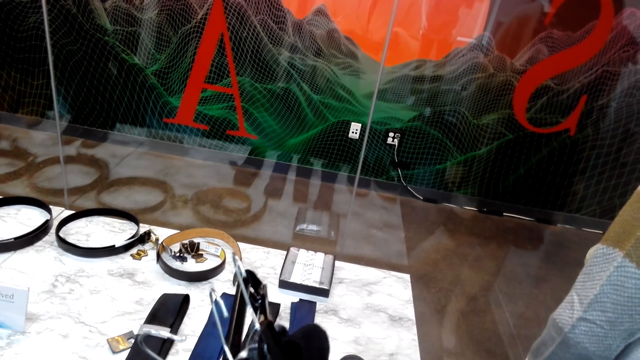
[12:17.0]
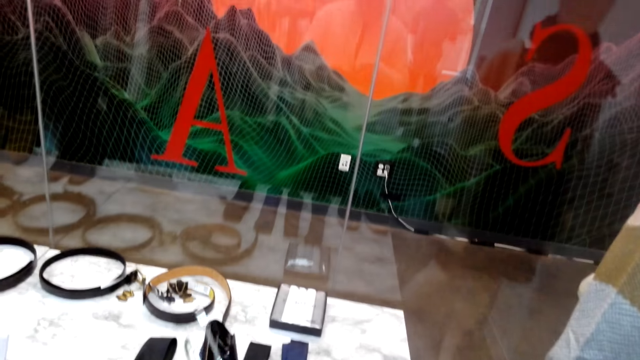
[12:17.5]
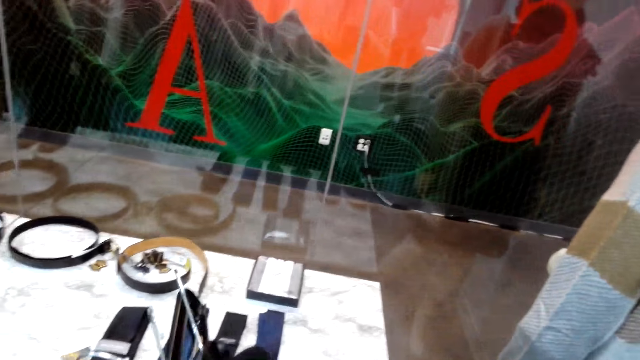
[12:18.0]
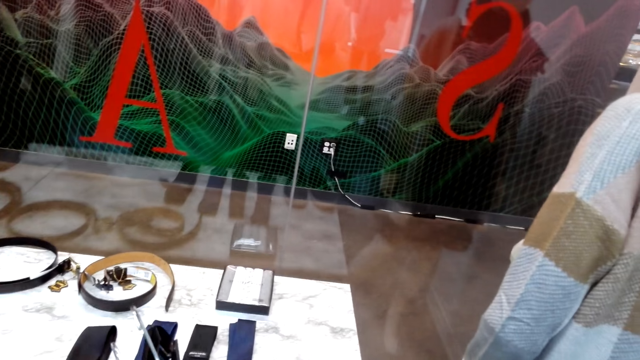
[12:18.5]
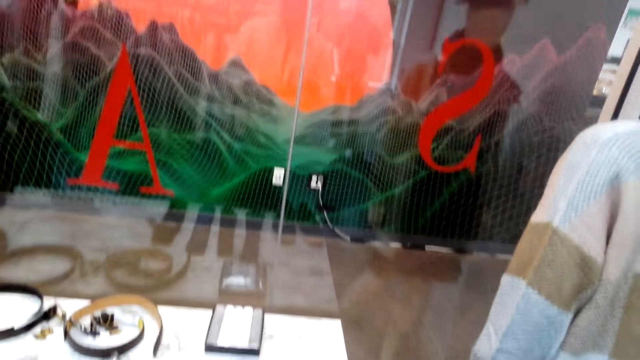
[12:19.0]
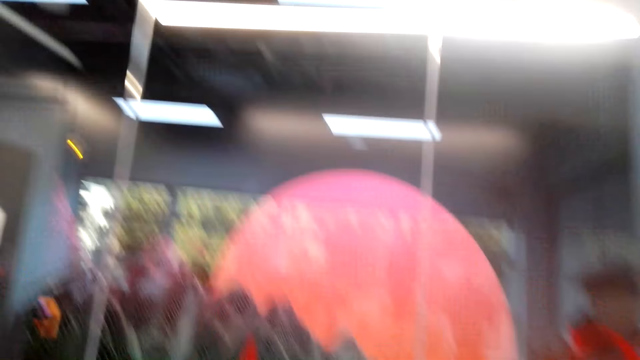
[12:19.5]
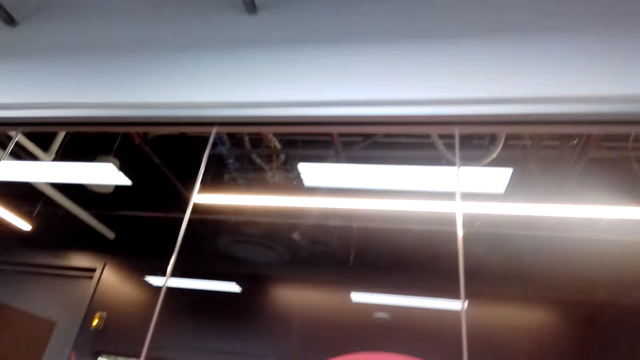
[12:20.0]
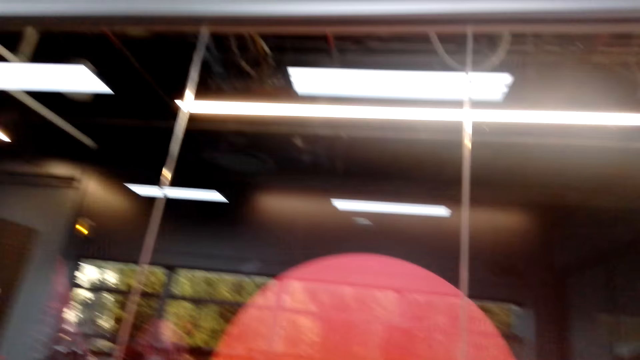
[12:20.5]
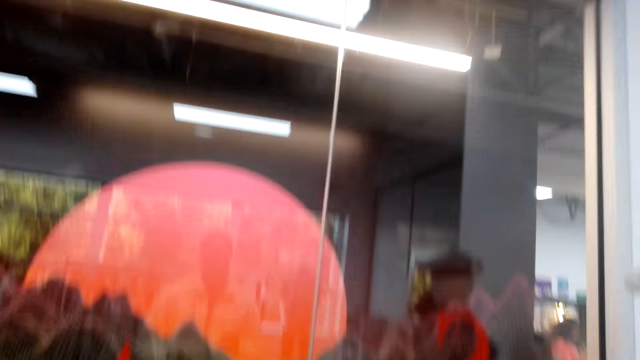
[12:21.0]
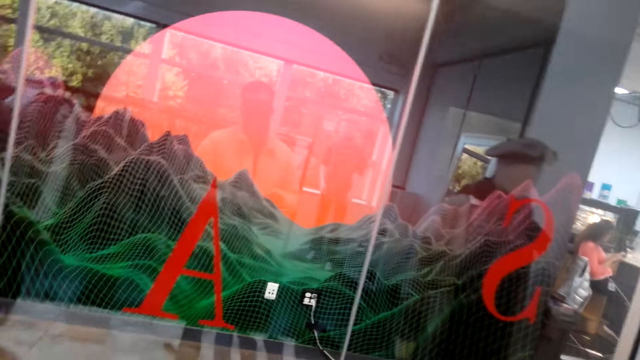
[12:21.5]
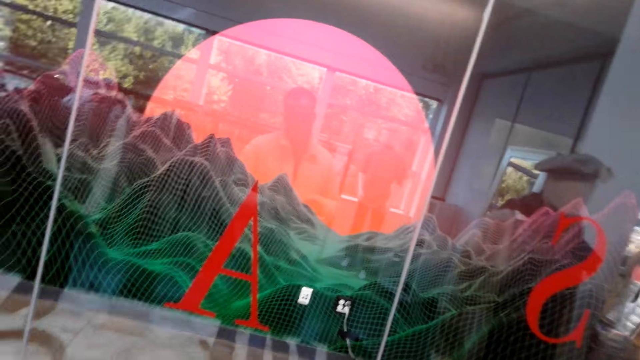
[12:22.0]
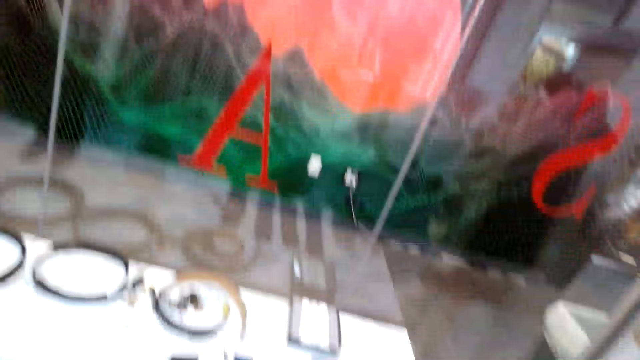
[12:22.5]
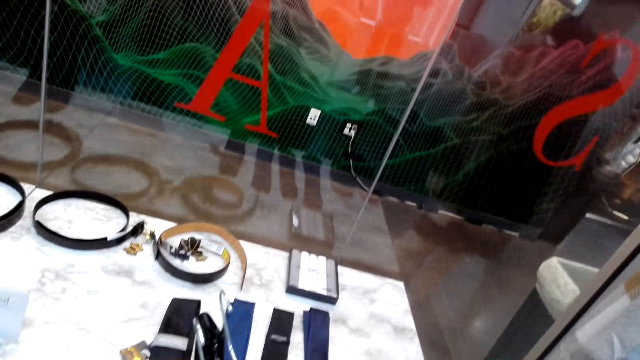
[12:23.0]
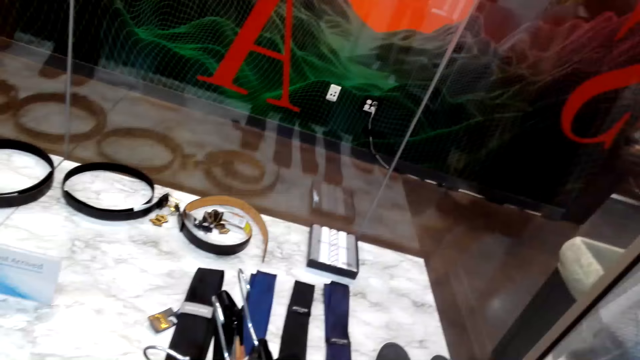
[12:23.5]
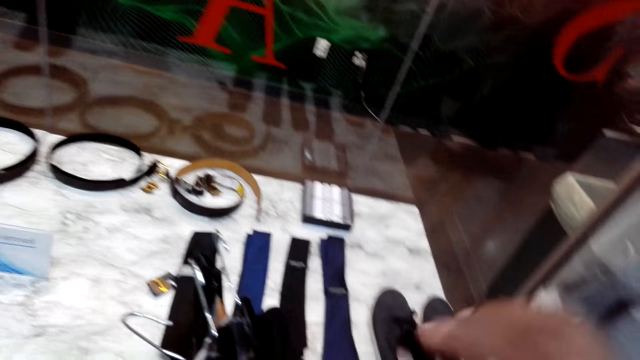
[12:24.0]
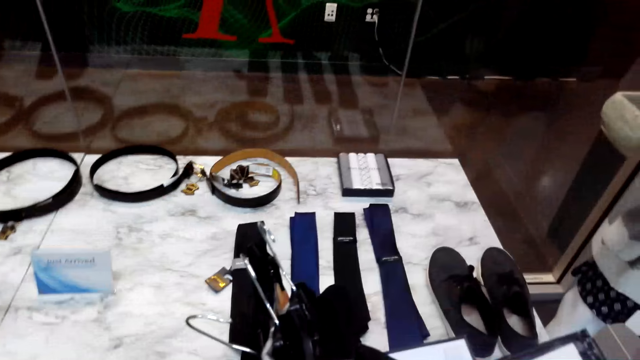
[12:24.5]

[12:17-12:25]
The camera wearer looks around.

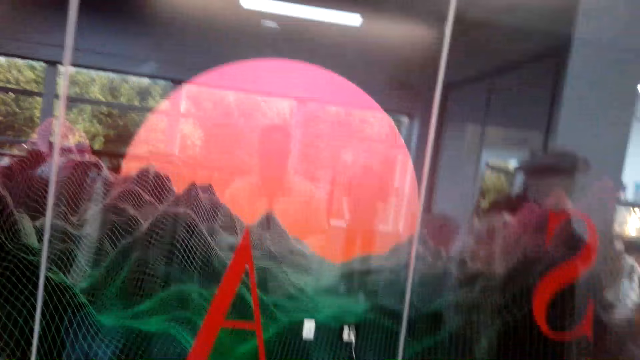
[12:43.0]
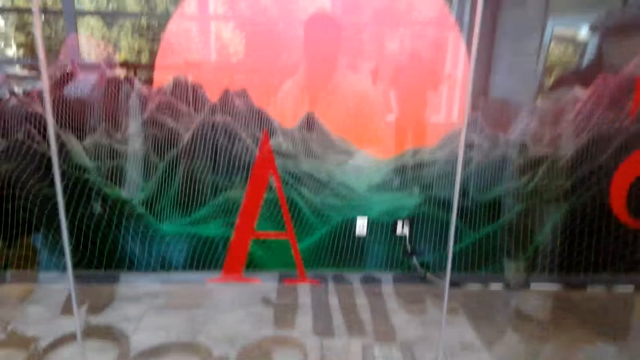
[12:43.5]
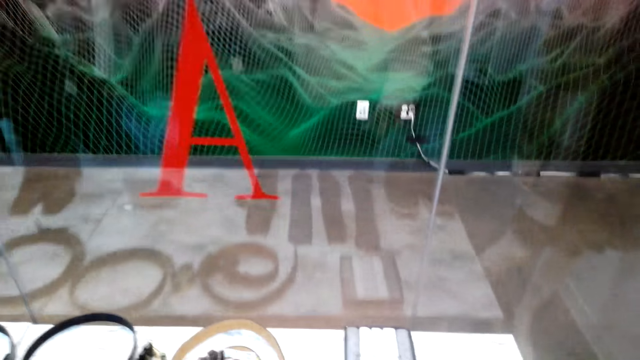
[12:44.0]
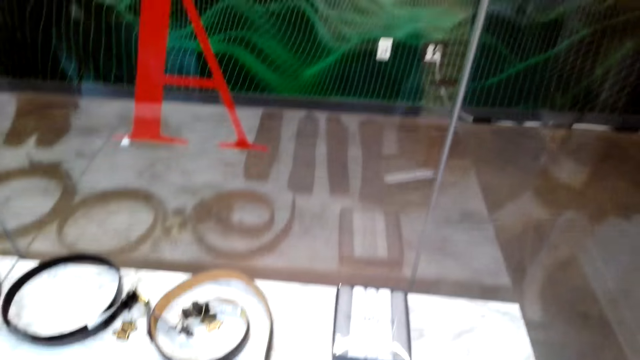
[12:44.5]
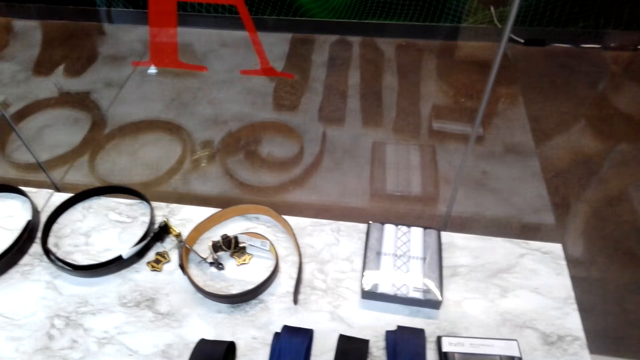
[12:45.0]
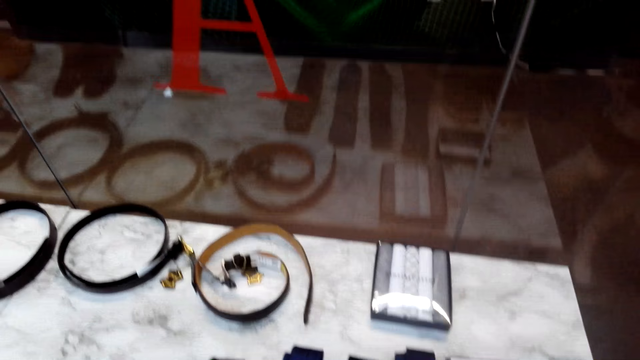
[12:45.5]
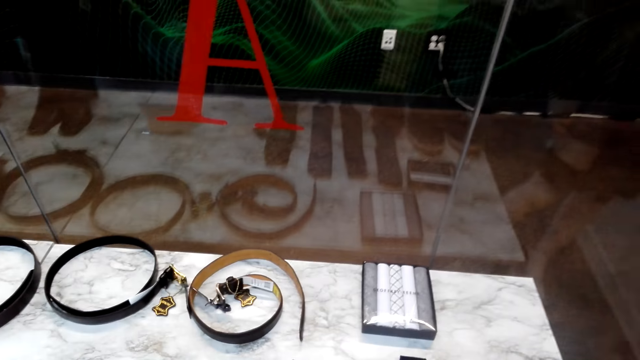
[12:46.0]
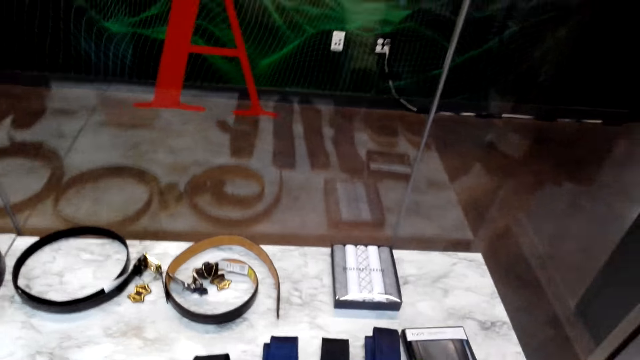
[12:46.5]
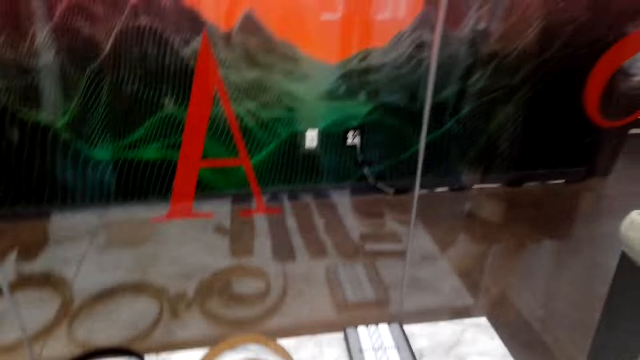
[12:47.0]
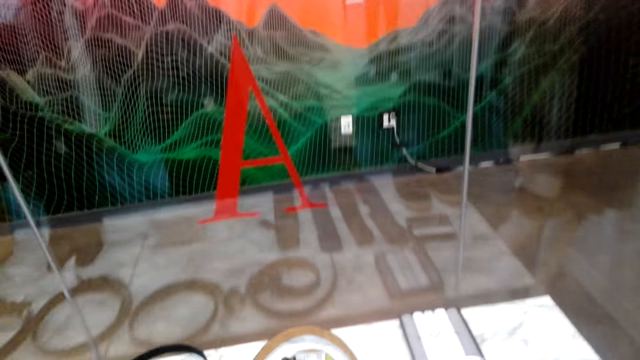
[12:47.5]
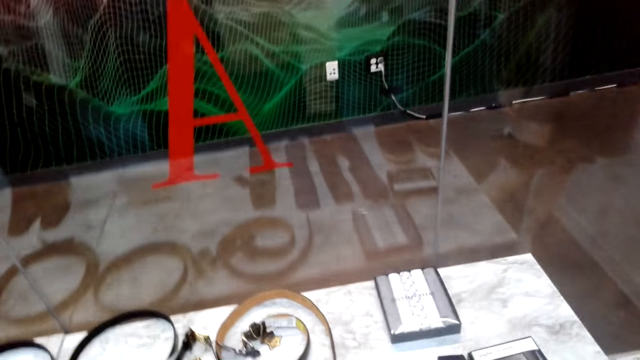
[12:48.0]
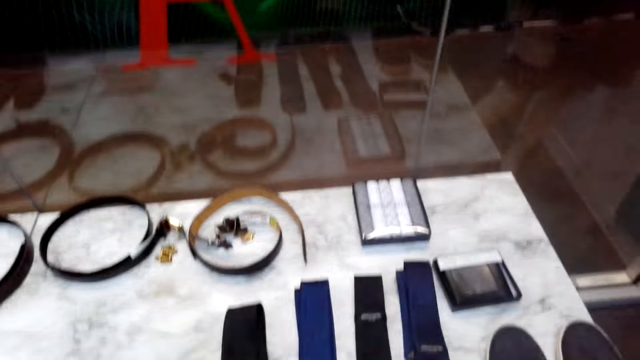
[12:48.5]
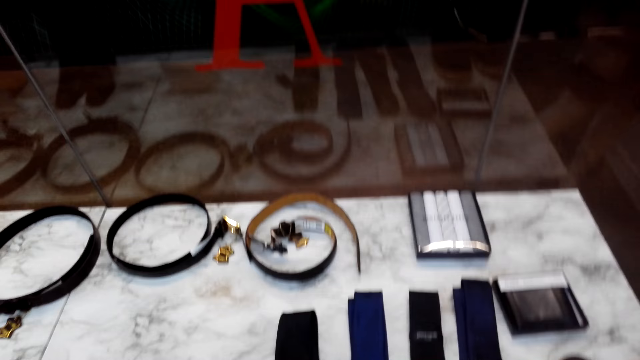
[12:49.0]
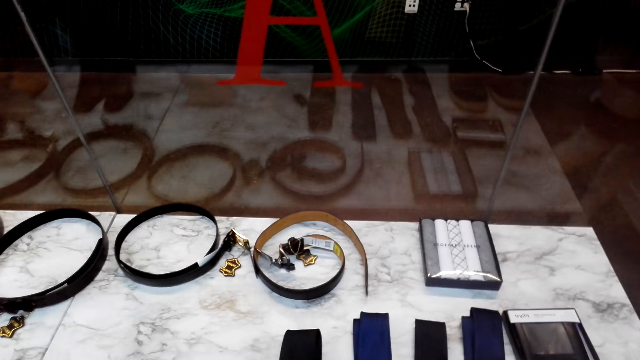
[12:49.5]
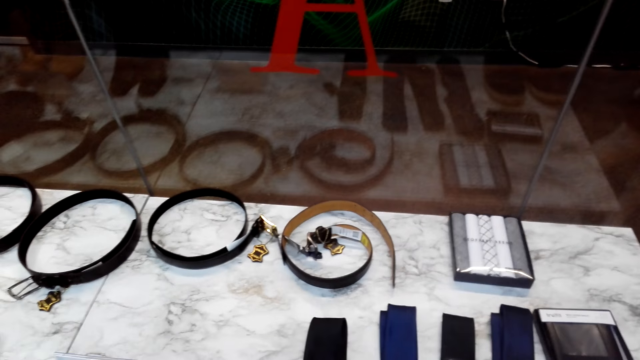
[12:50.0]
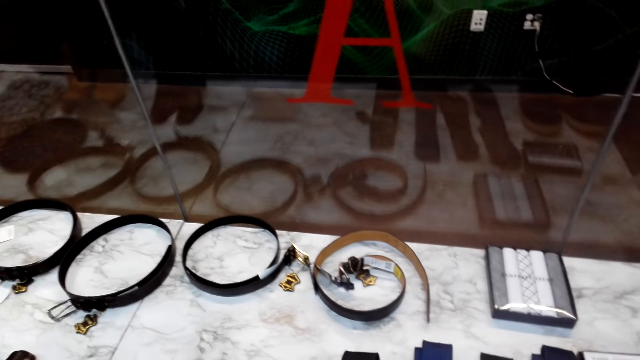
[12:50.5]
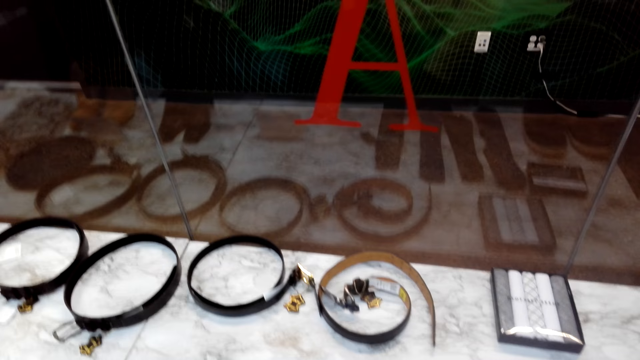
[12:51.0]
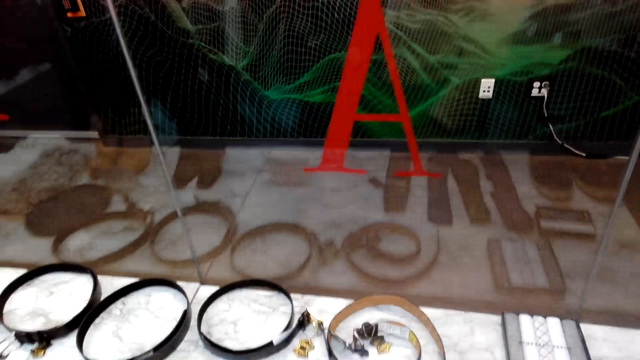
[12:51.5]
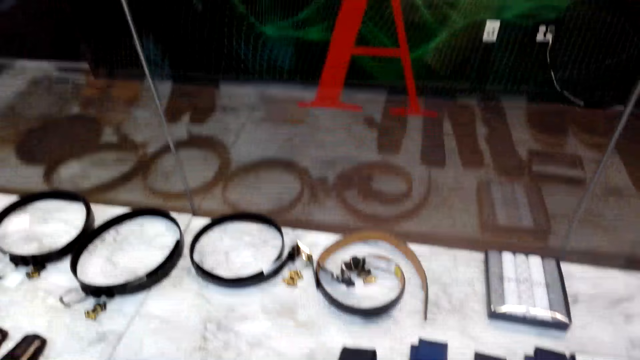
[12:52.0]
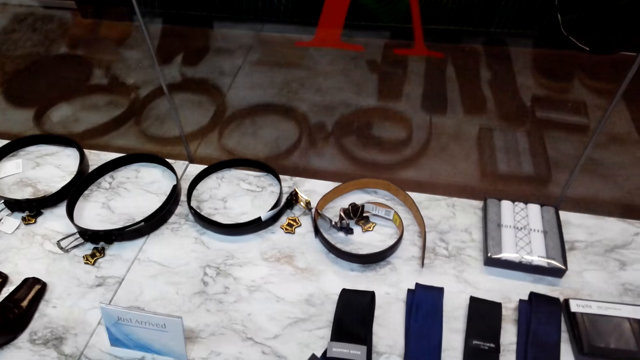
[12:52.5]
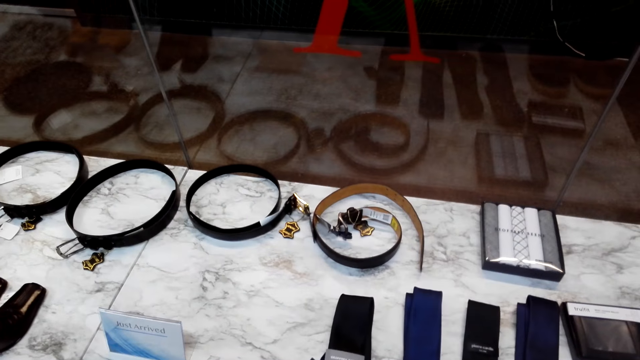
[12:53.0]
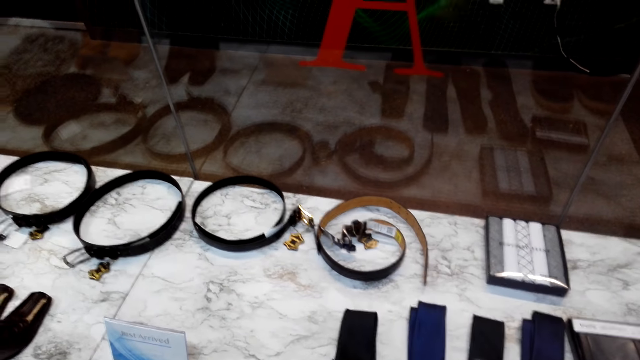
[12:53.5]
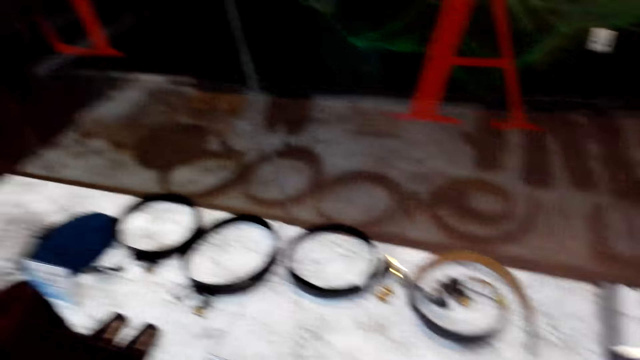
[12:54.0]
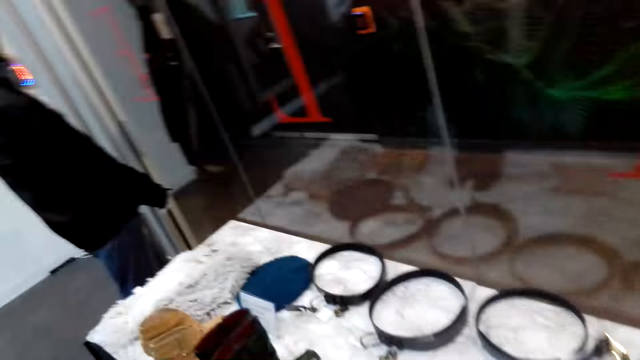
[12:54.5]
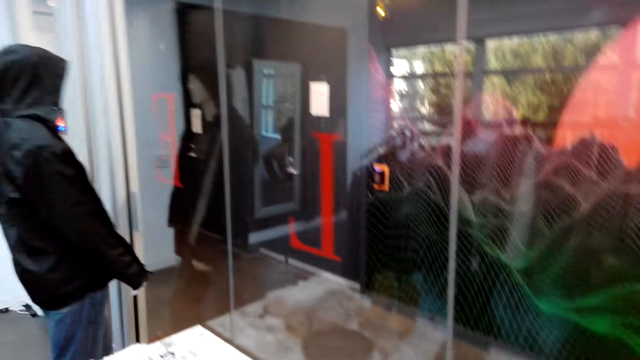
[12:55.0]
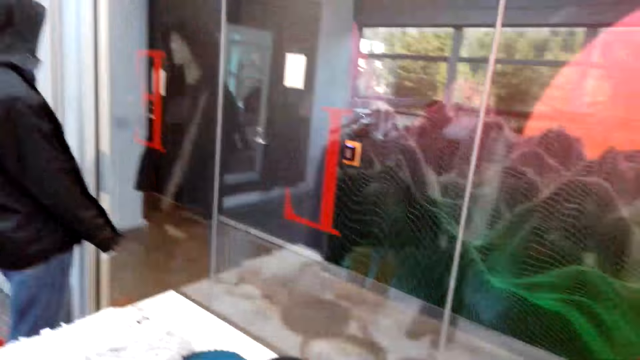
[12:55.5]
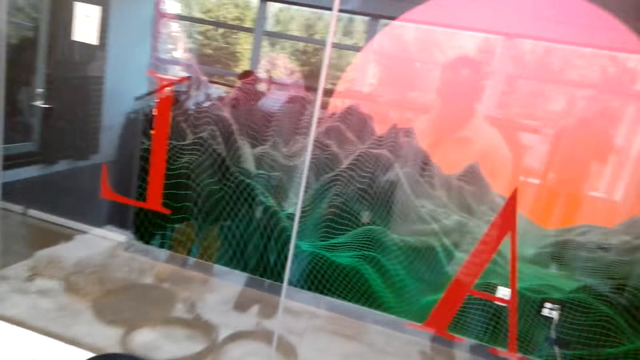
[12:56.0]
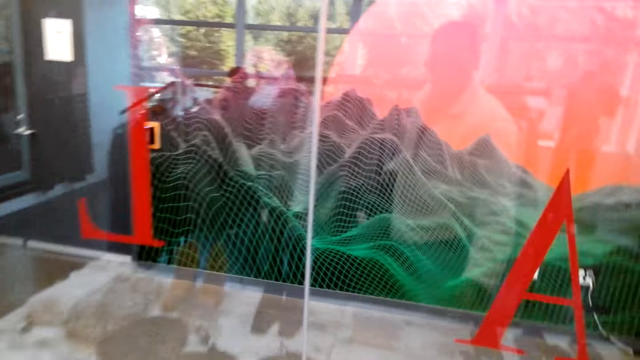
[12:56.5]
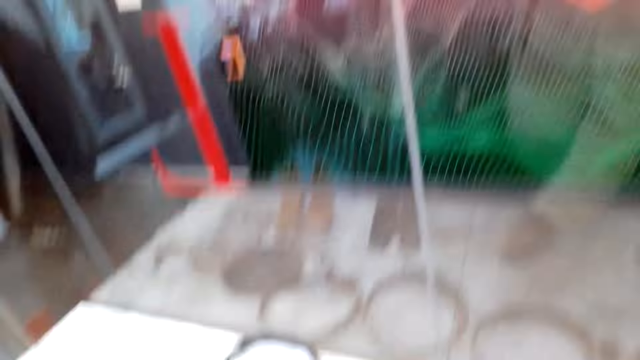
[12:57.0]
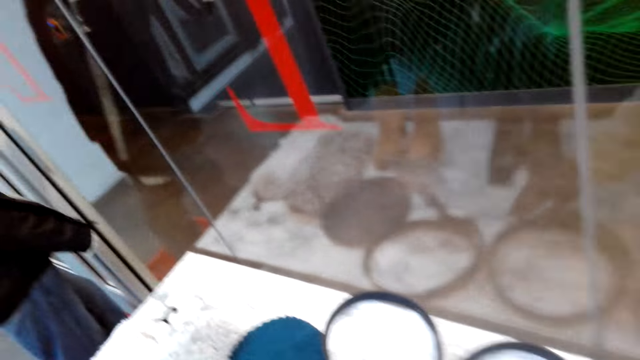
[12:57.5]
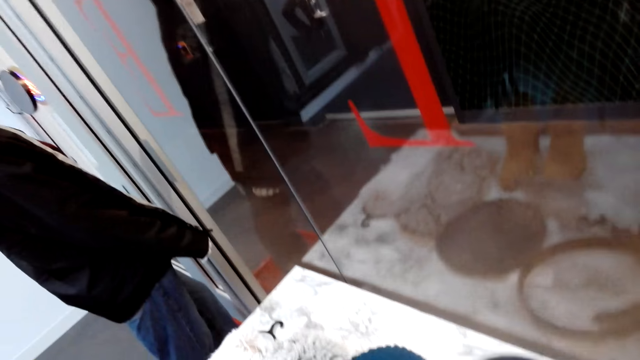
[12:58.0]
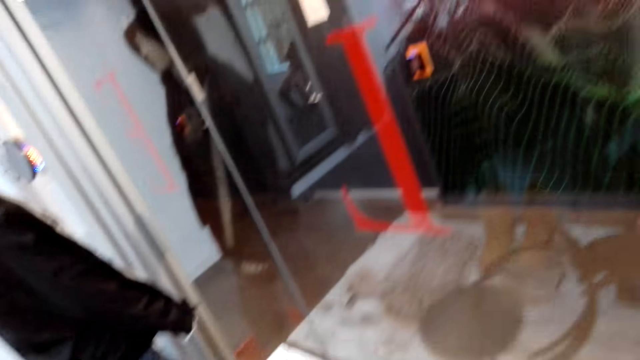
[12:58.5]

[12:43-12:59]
The camera wearer leans forward. They look around. They walk left.
